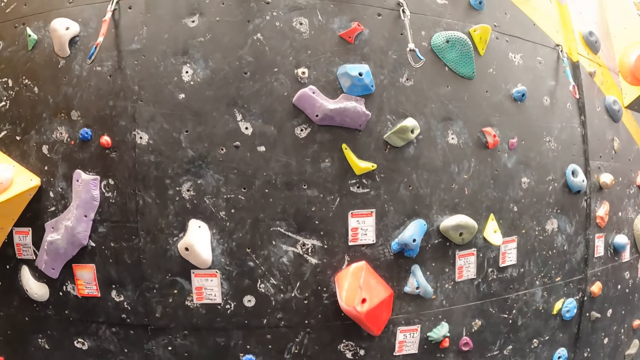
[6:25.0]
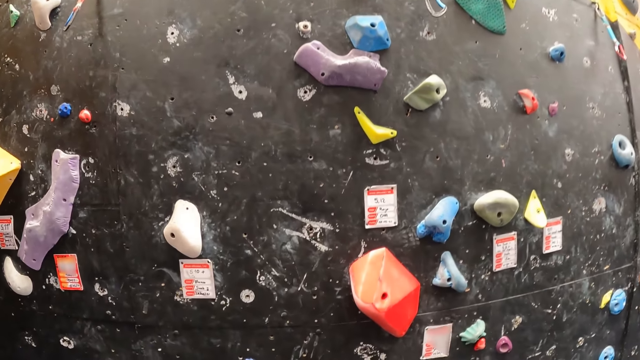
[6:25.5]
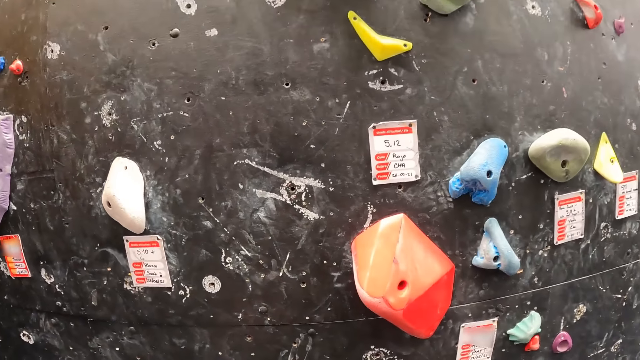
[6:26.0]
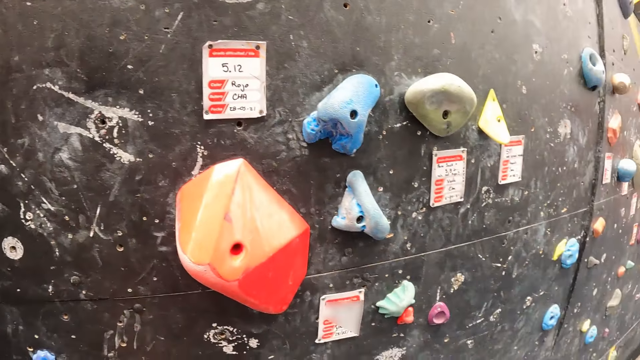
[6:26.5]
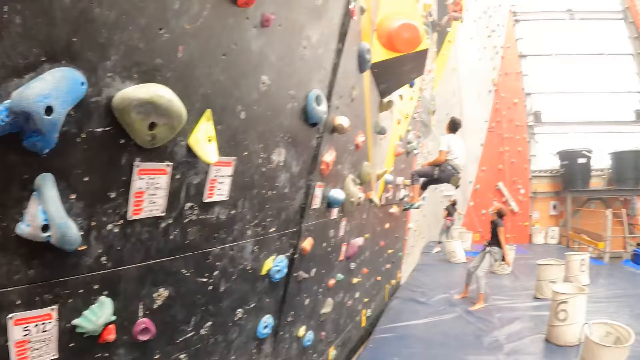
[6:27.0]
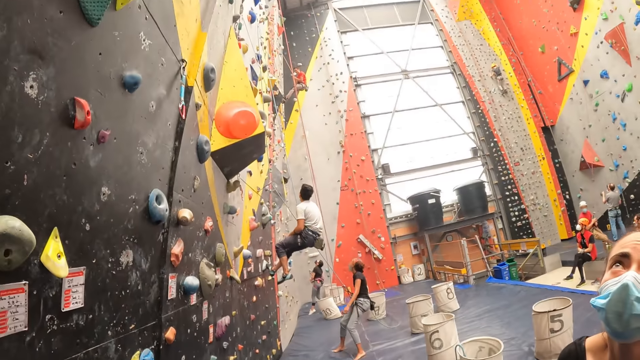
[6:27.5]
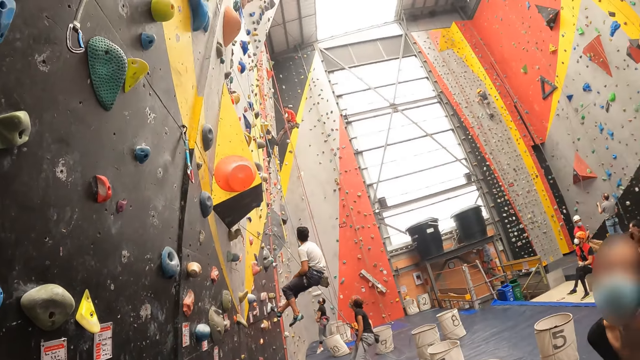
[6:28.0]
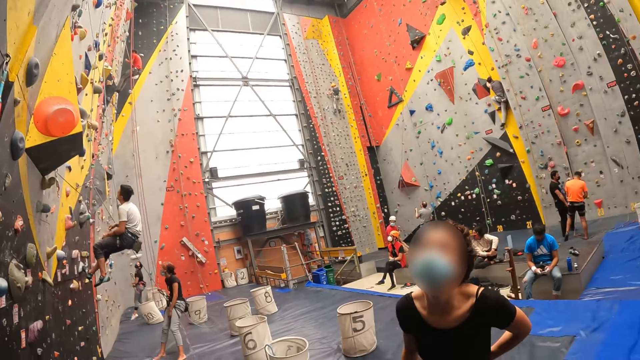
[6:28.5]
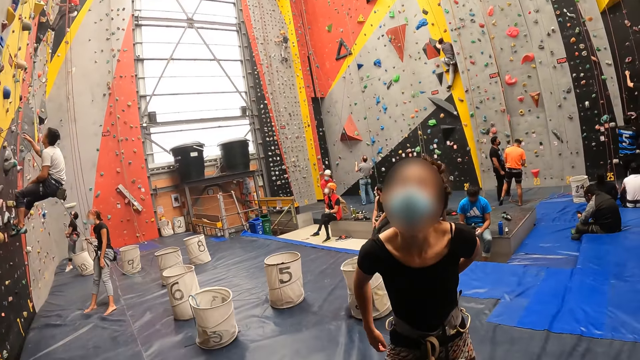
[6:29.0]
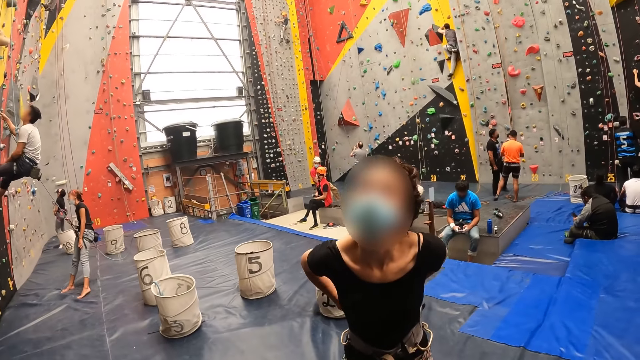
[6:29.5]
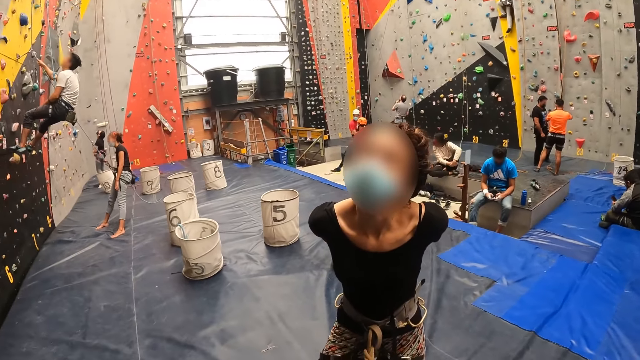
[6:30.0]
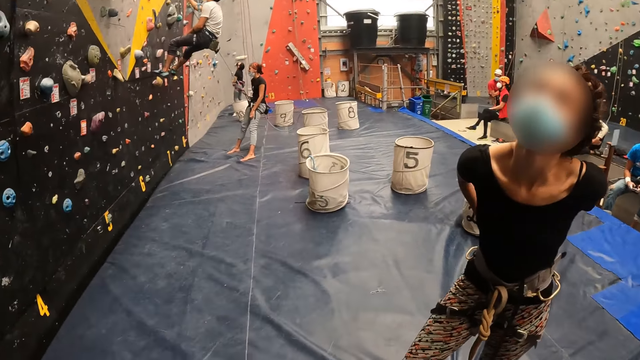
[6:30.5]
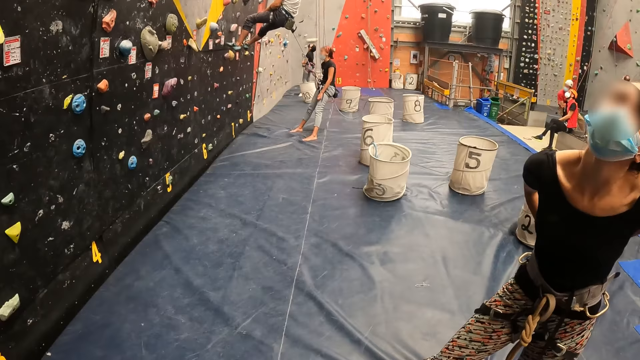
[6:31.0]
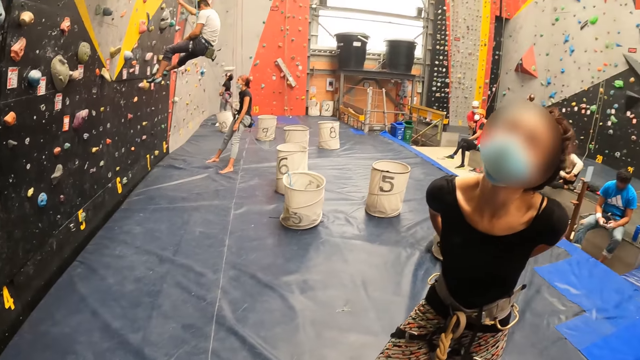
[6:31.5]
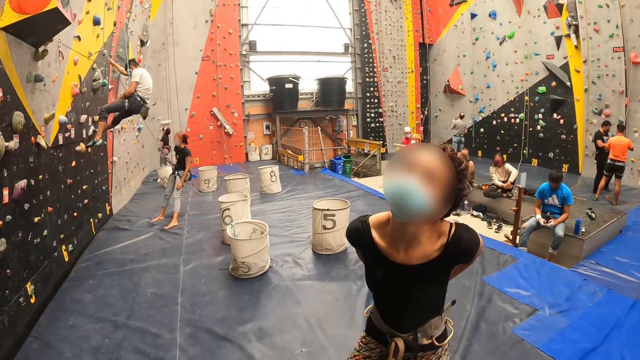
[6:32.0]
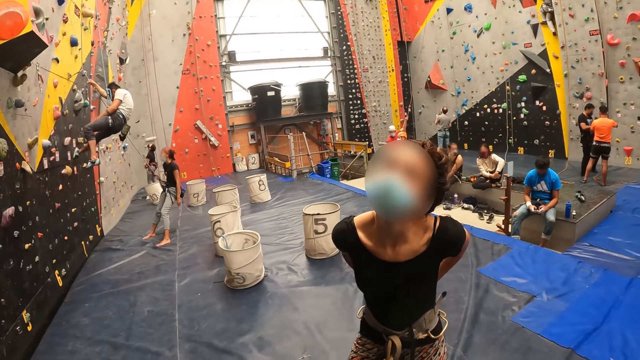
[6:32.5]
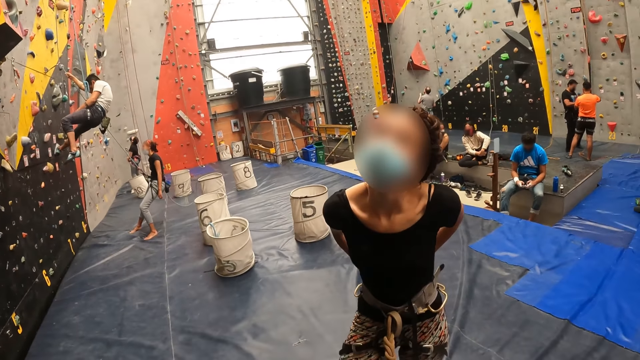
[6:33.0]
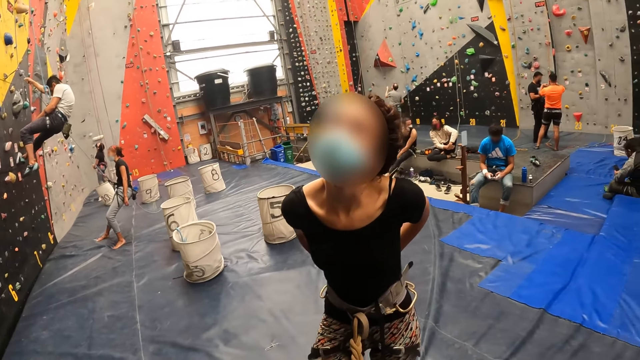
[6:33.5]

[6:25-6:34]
The camera wearer looks around. A woman looks around.

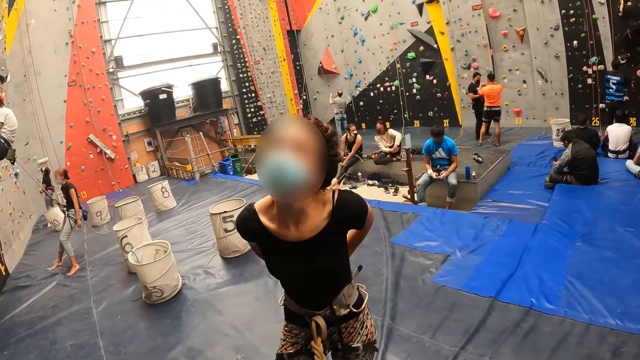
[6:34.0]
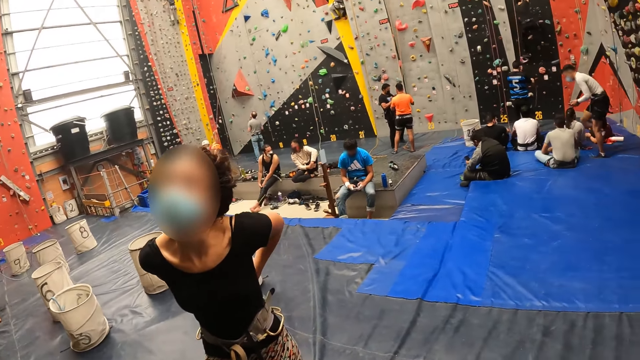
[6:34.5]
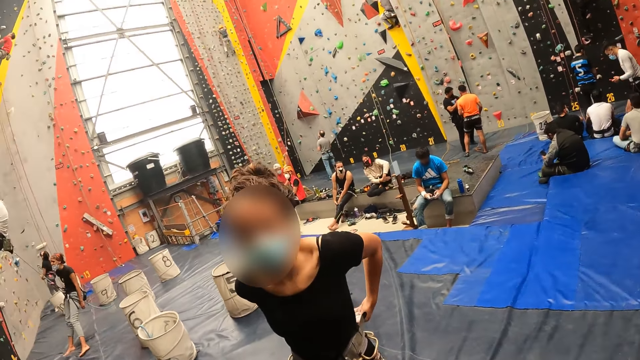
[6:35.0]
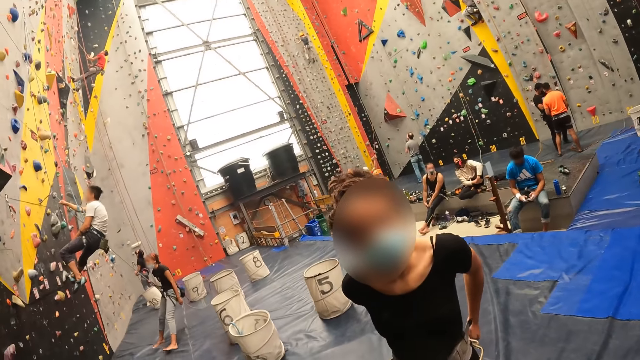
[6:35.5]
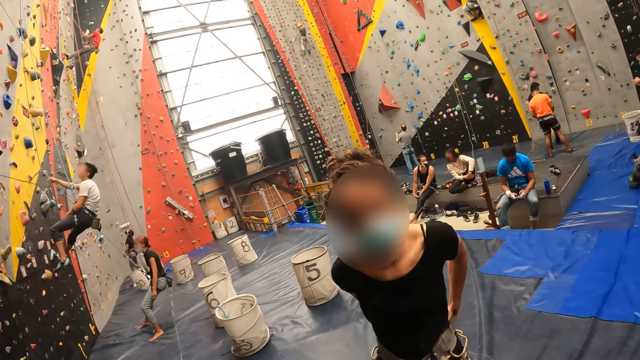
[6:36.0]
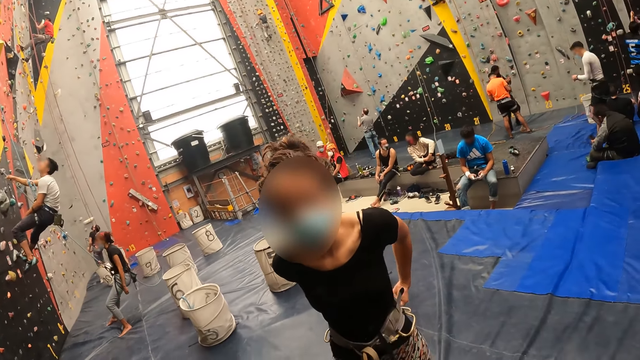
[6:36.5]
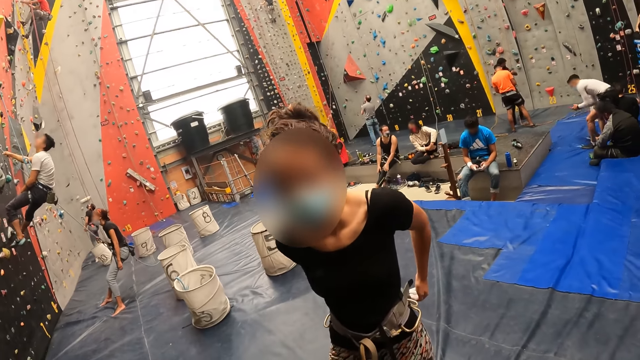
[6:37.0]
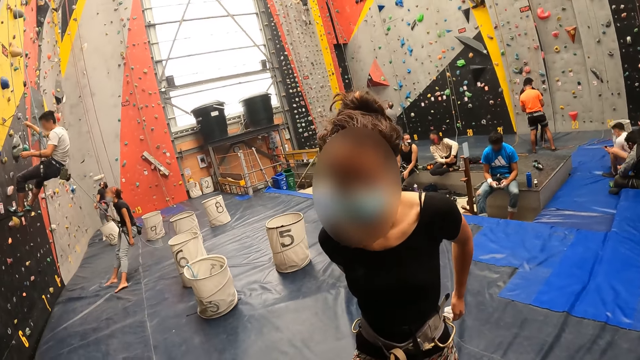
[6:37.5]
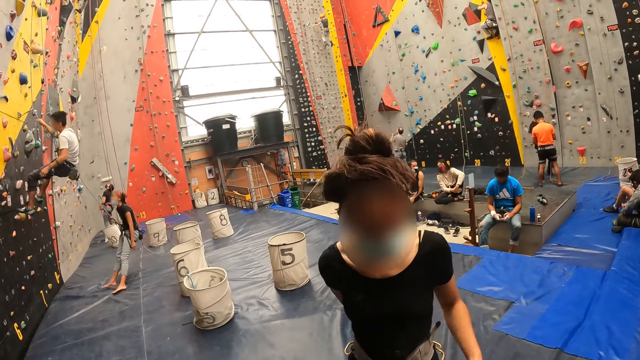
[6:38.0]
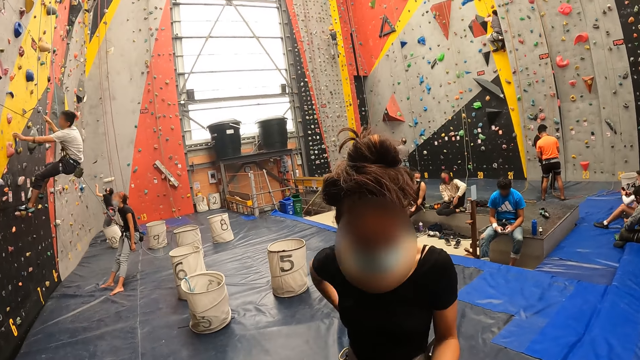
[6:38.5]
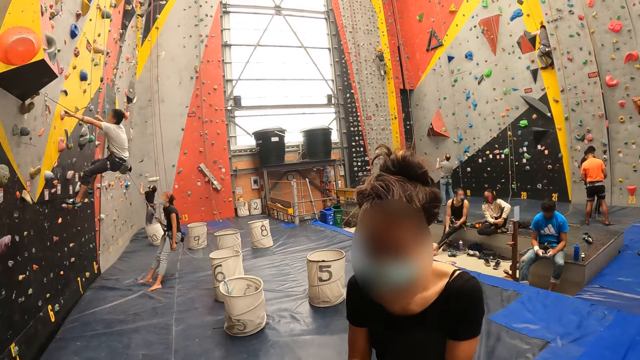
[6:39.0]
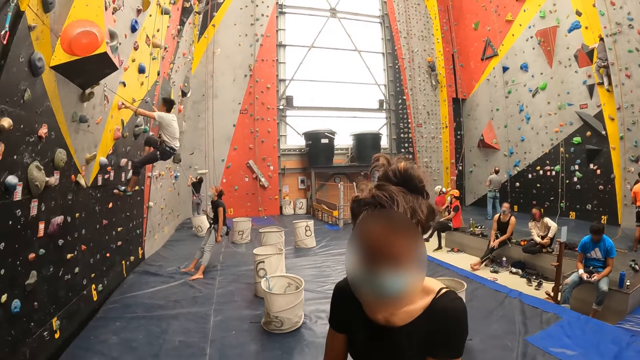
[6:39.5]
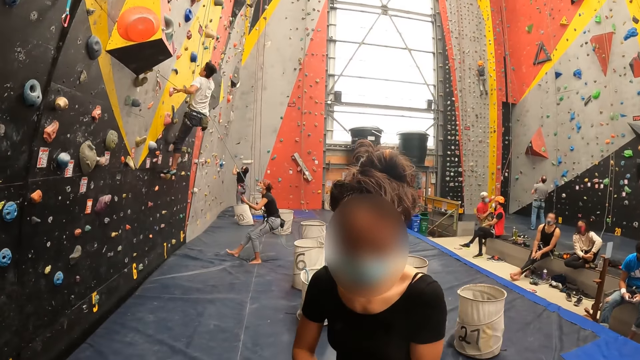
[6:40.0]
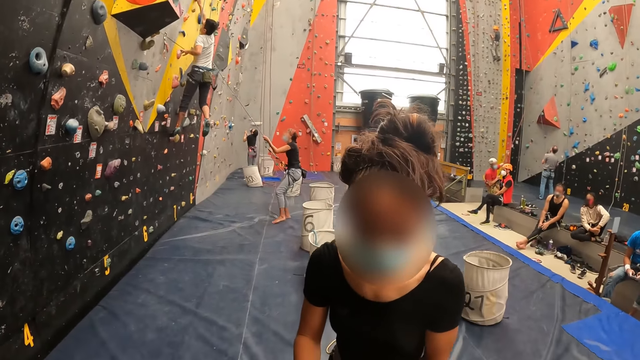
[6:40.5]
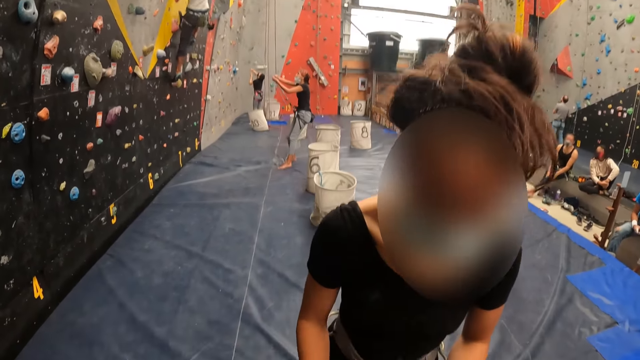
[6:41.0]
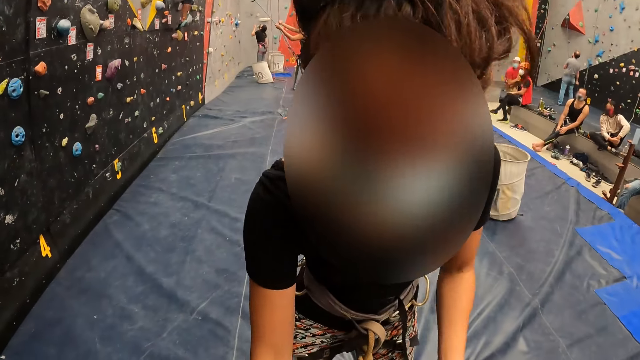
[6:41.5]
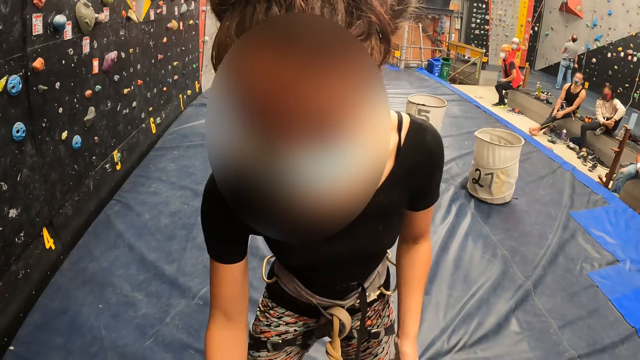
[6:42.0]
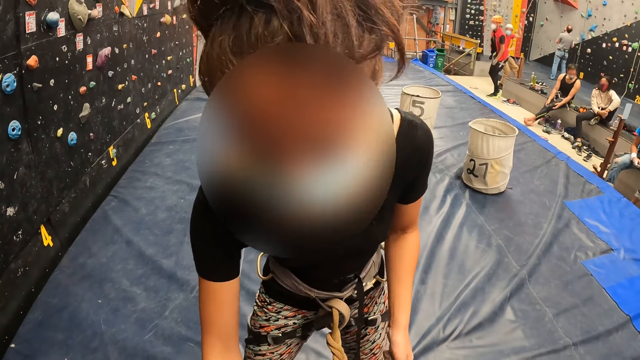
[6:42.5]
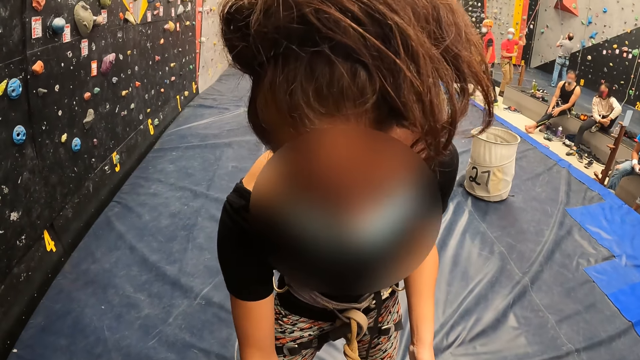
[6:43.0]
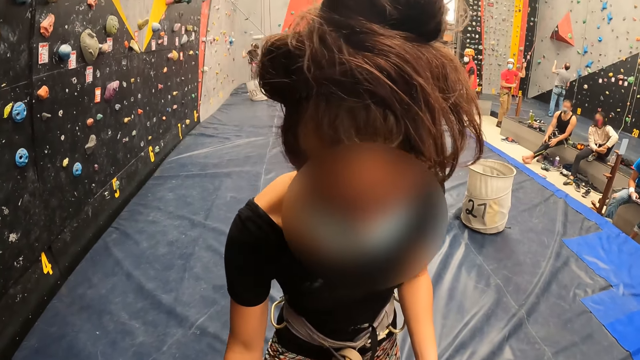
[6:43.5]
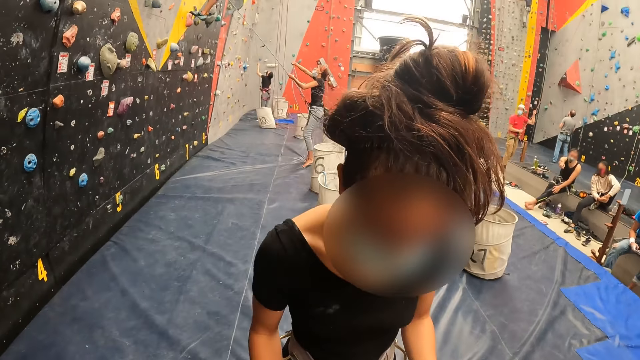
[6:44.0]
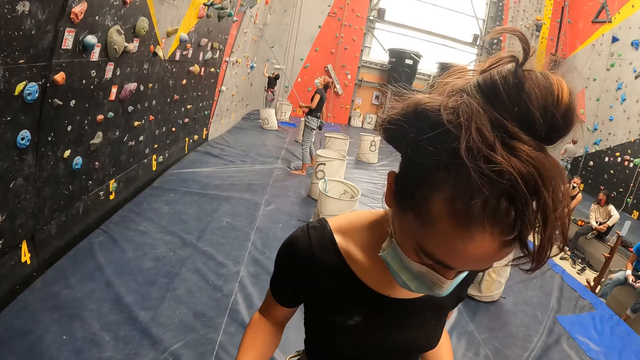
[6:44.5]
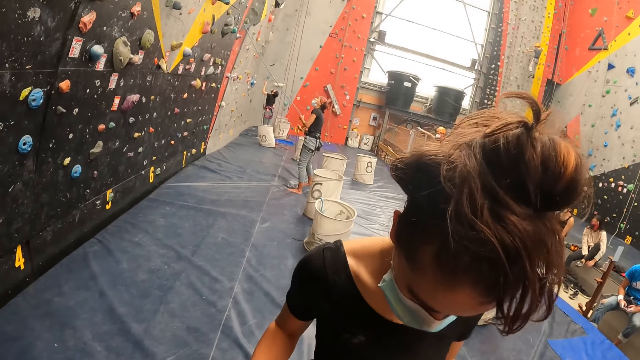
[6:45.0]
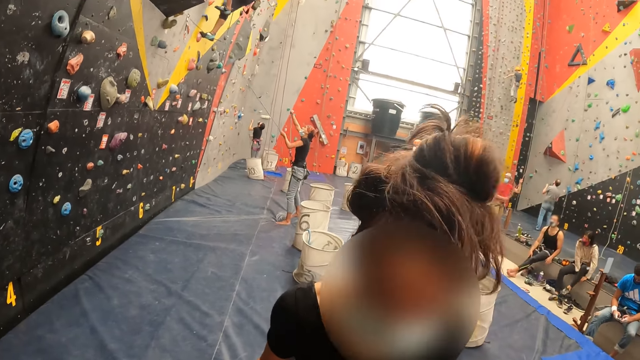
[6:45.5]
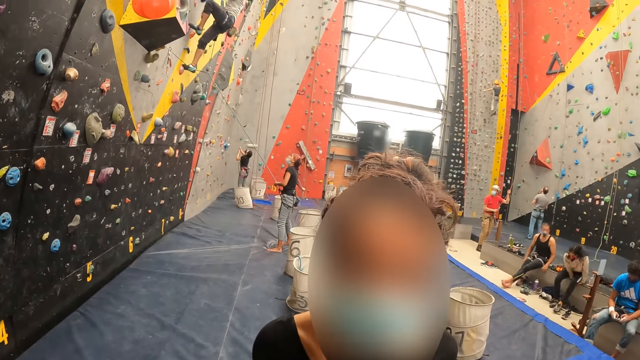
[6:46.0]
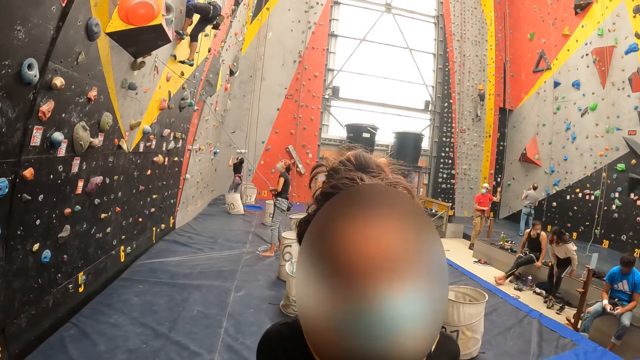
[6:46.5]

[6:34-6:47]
The camera wearer looks around. A woman interacts with the camera wearer. A man climbs the wall. A lady pulls the wall.
